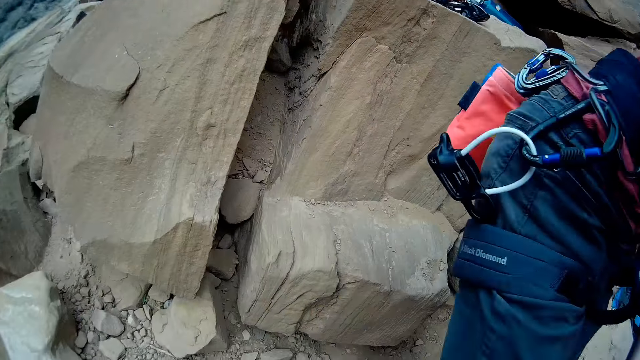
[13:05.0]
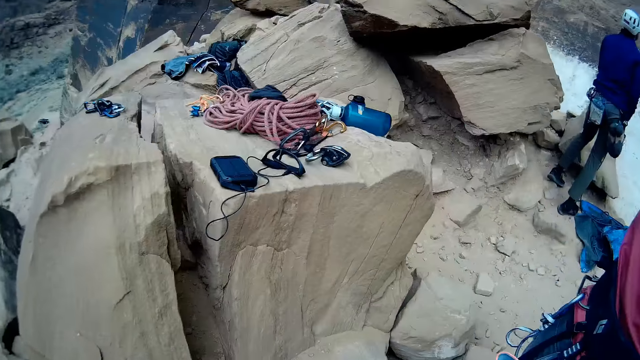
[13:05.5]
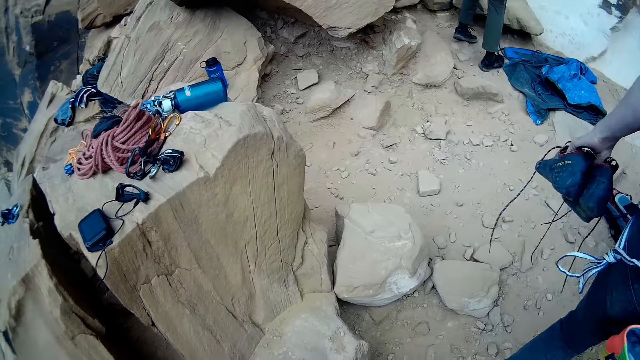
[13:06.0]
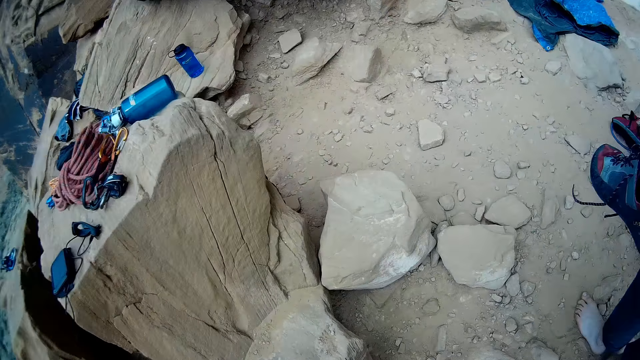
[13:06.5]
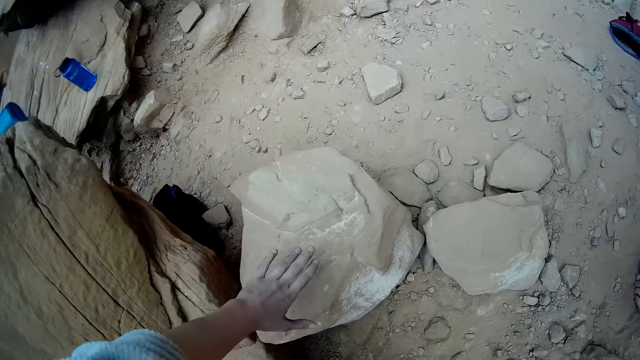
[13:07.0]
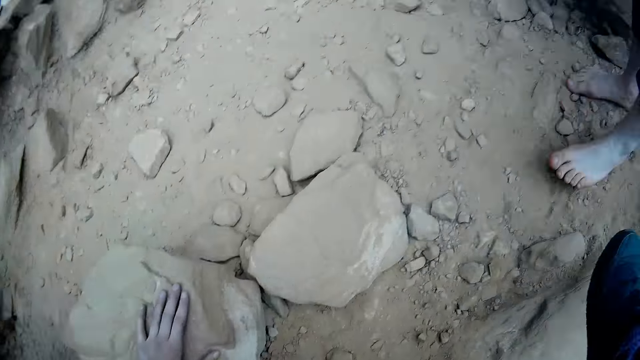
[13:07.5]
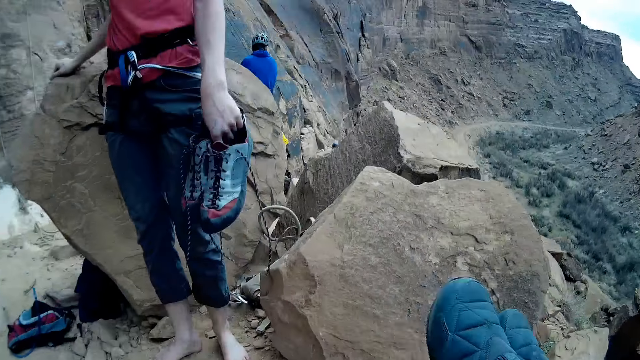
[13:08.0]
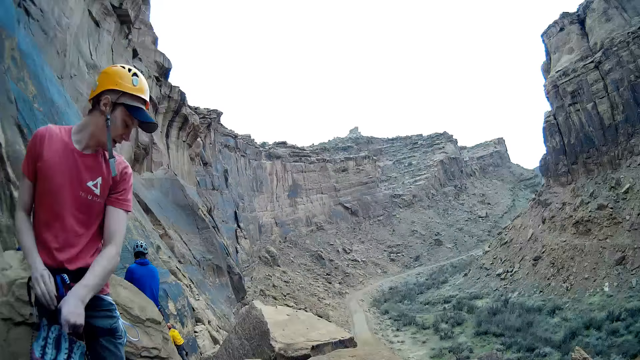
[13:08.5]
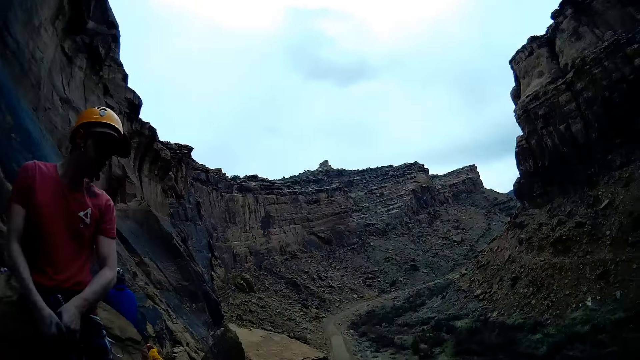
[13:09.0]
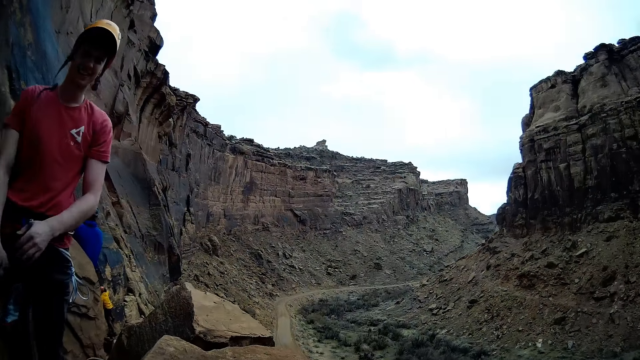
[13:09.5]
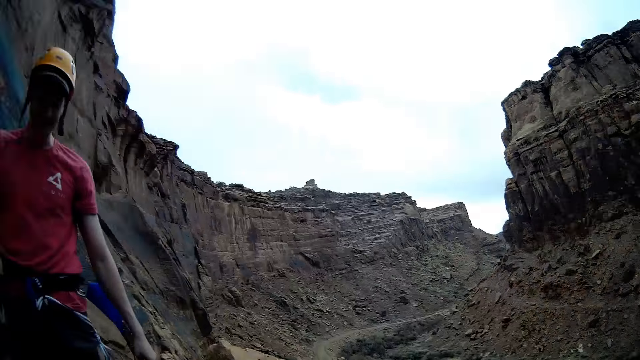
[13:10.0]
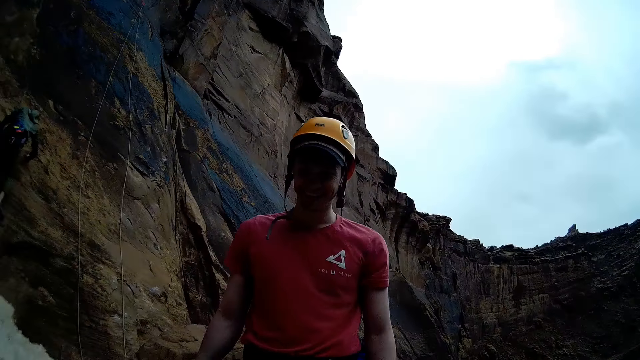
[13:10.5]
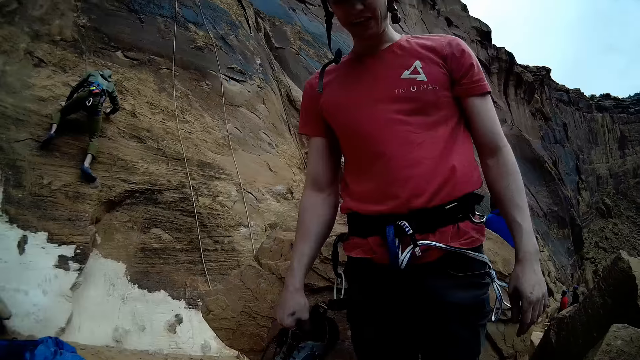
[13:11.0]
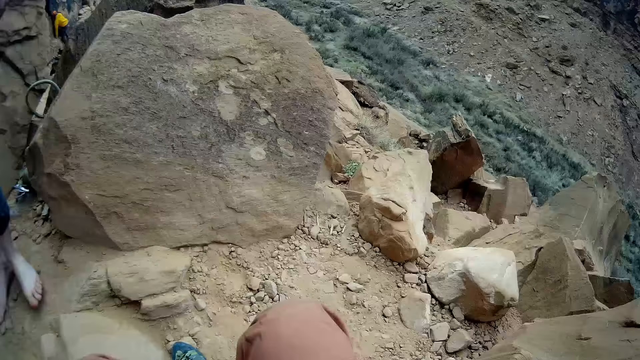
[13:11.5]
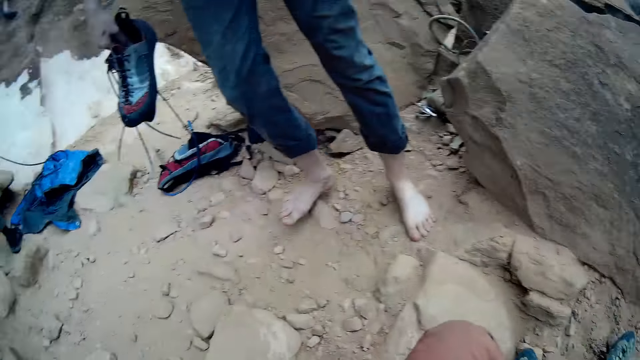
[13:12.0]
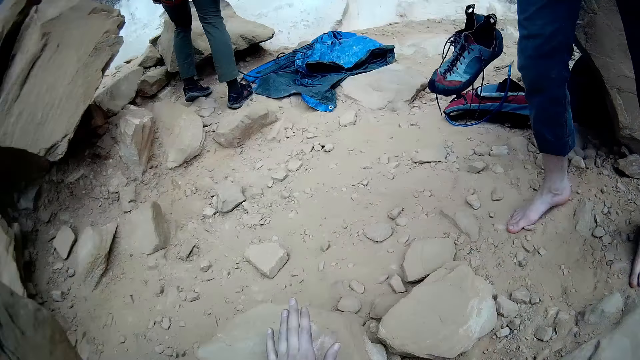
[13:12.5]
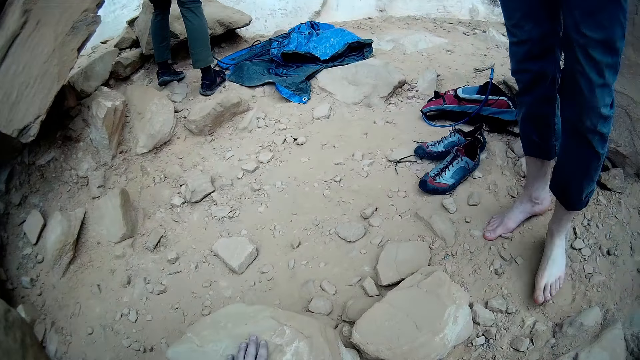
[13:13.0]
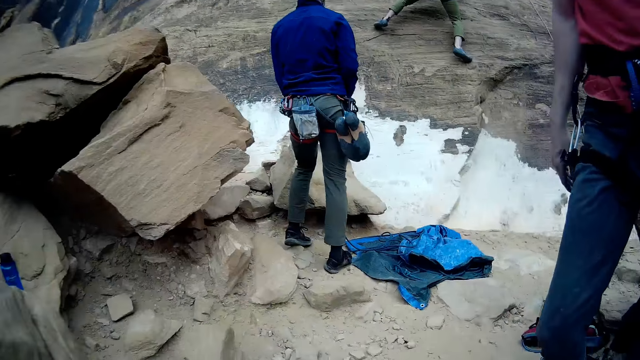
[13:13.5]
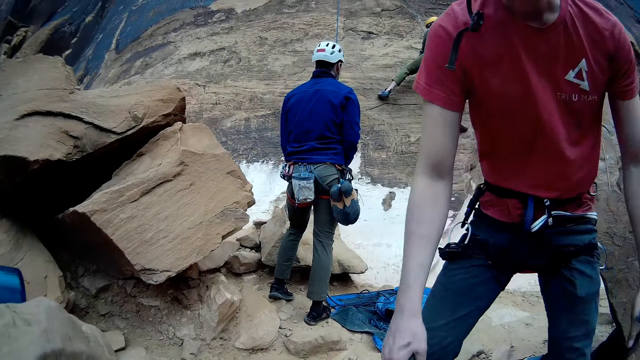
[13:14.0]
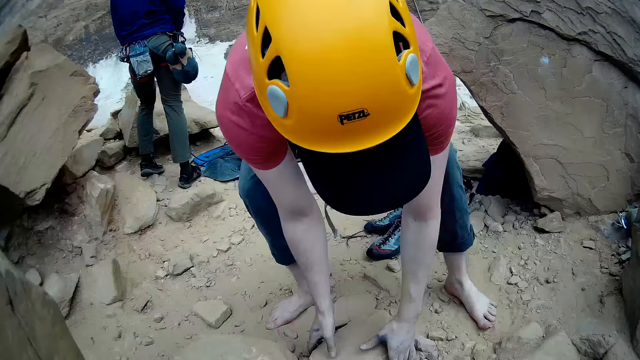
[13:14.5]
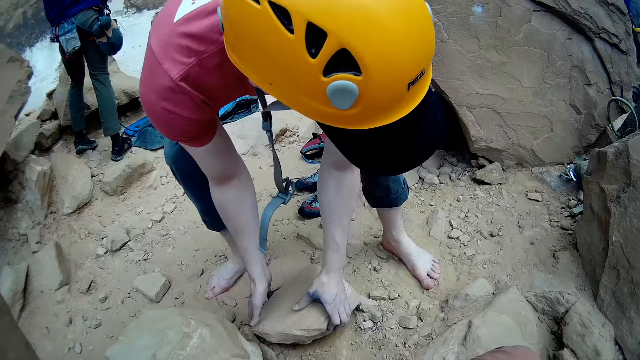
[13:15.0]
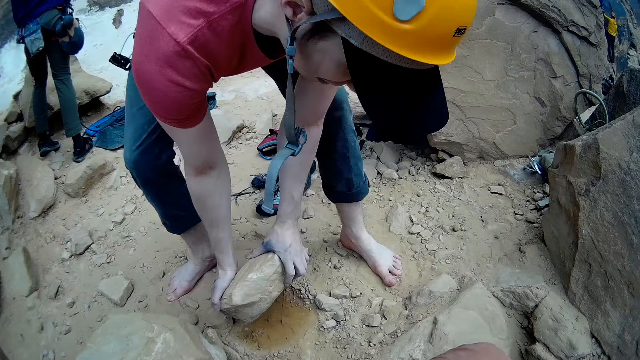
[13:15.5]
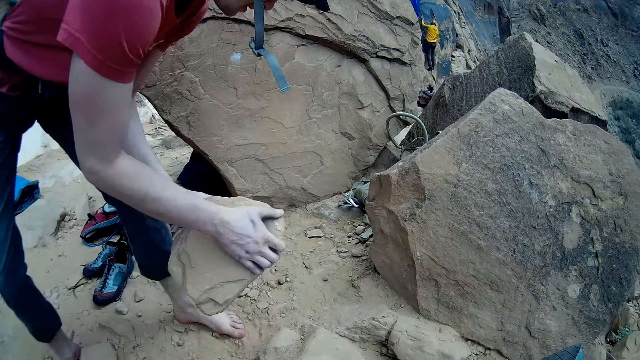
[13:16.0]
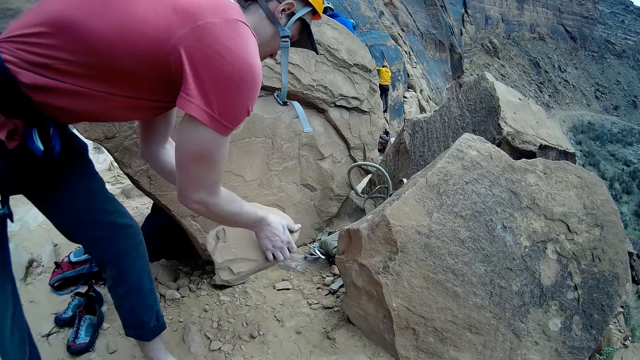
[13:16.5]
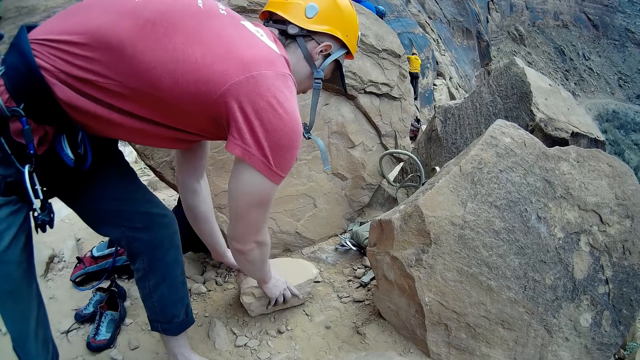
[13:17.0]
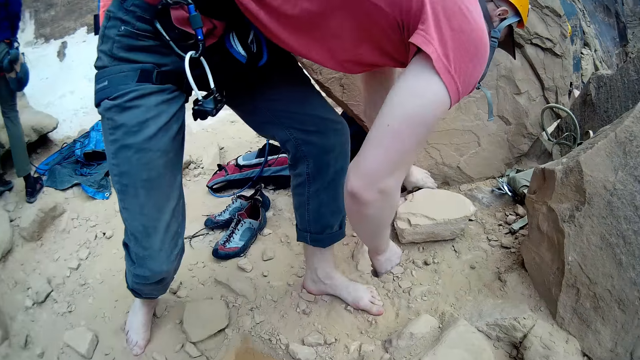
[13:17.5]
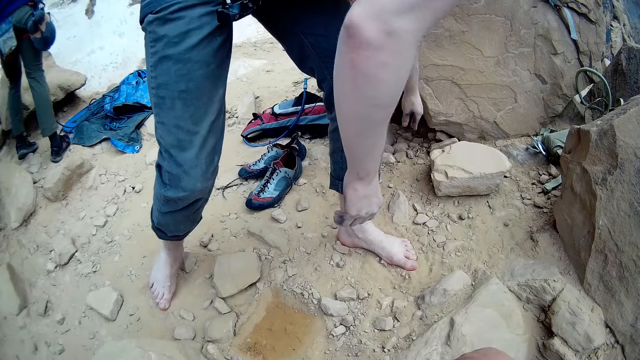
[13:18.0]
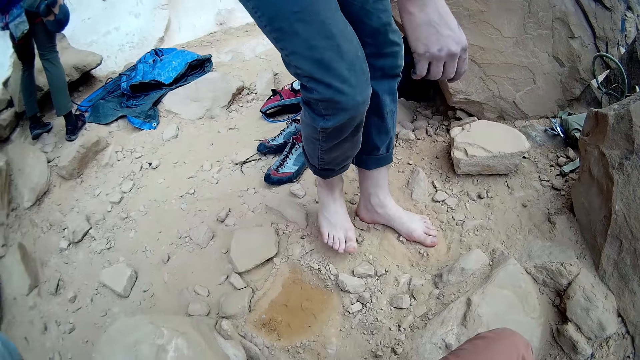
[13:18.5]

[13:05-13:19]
The camera wearer stands from a rock. A man stands up and walks away to the right. The camera wearer moves to where the man was sitting. He holds a rock with his other hand. He touches a stone. He turns and sits down on a rock. He looks at the man. He converses with the man. He looks downwards. The man drops his shoes on the ground. The camera wearer looks around. The man touches a stone, picks up a rock from the ground, and drops the rock near a bigger rock behind him.

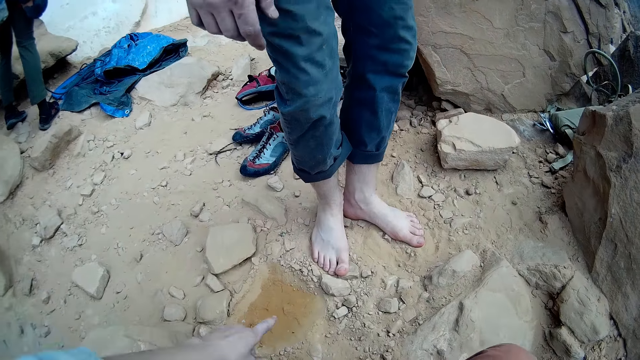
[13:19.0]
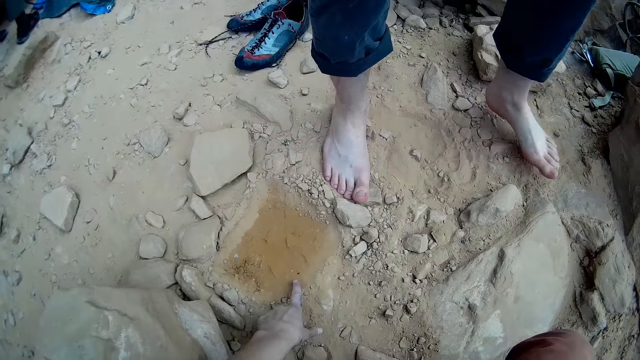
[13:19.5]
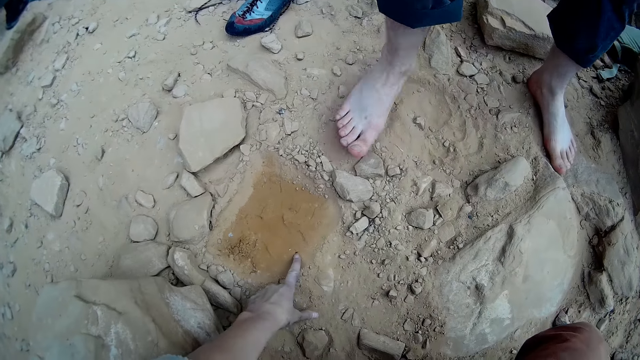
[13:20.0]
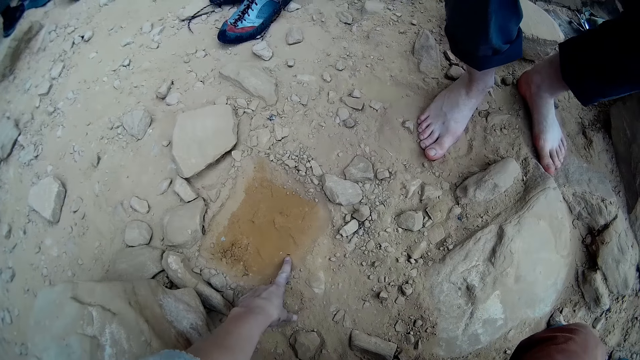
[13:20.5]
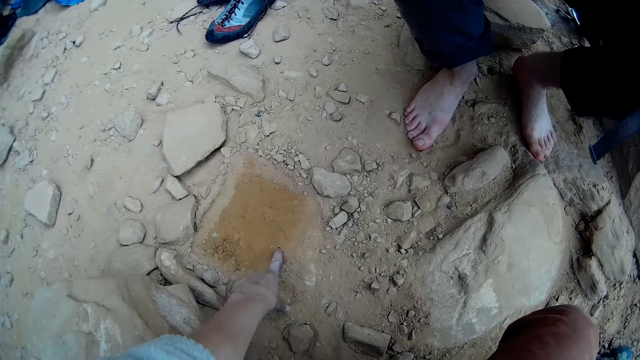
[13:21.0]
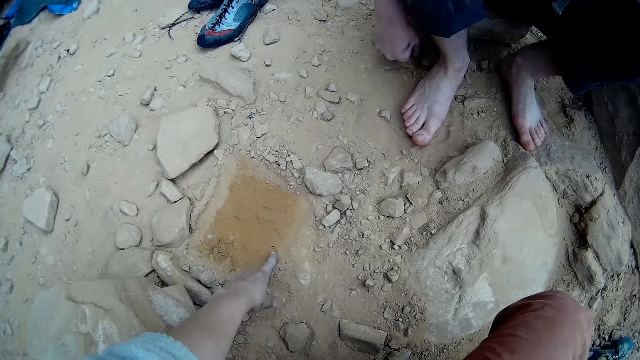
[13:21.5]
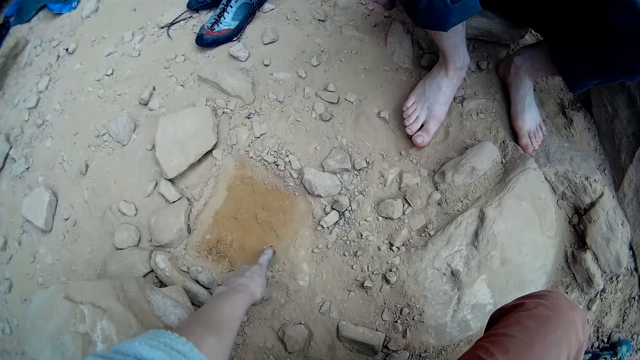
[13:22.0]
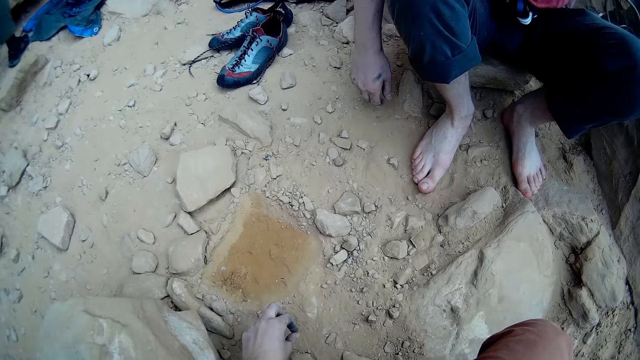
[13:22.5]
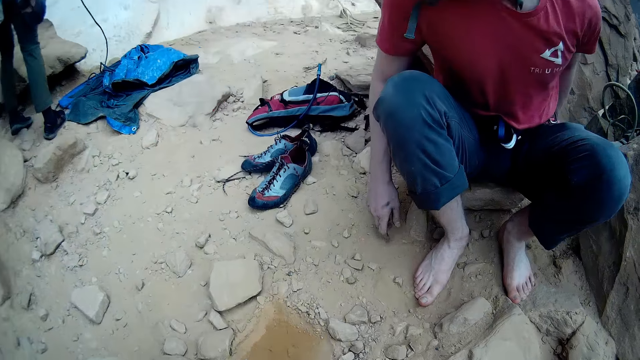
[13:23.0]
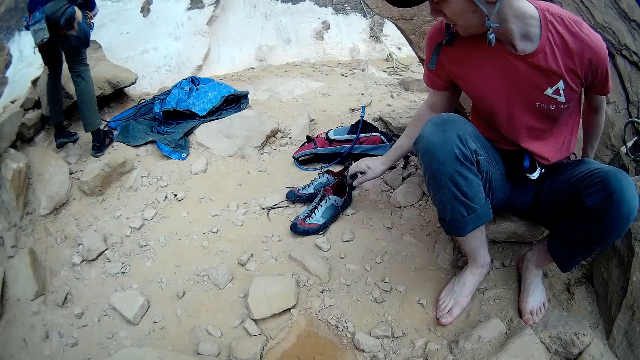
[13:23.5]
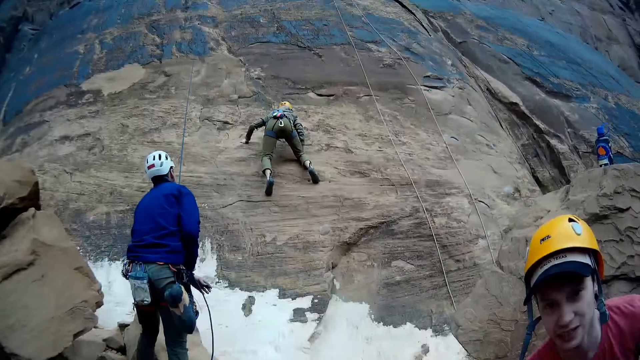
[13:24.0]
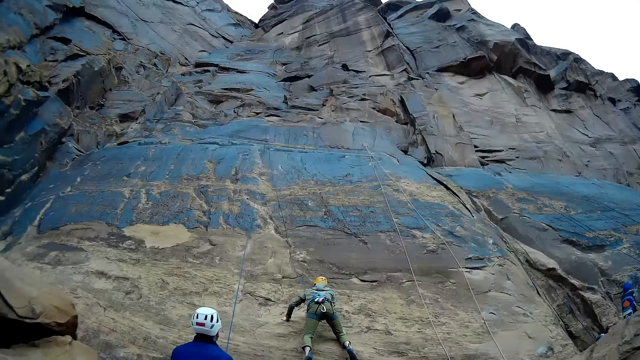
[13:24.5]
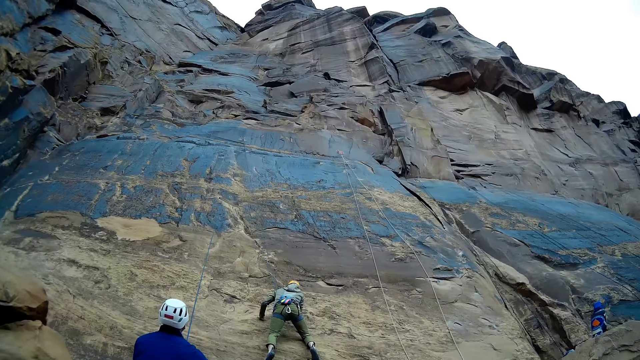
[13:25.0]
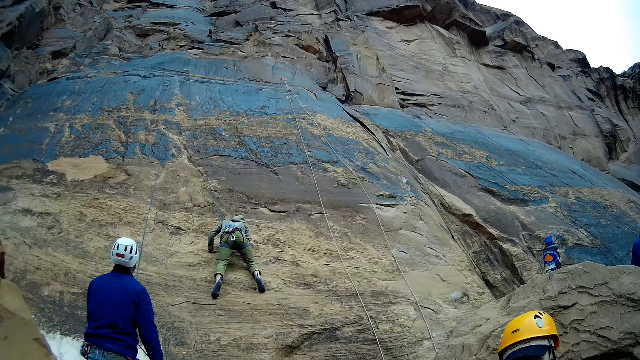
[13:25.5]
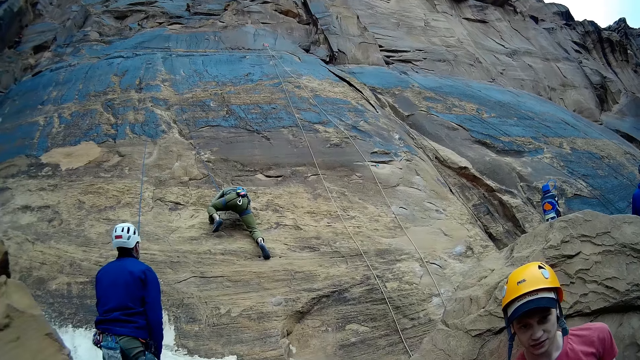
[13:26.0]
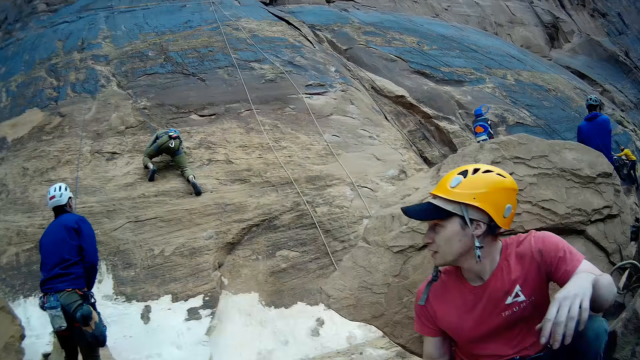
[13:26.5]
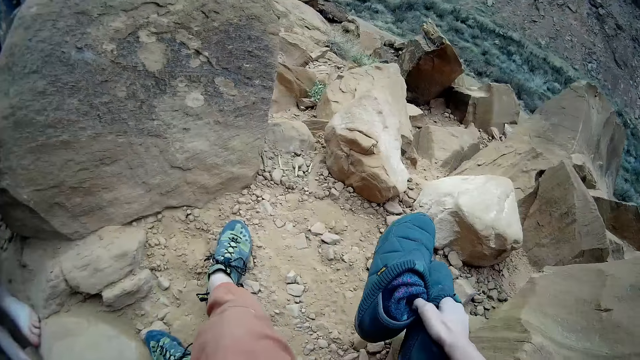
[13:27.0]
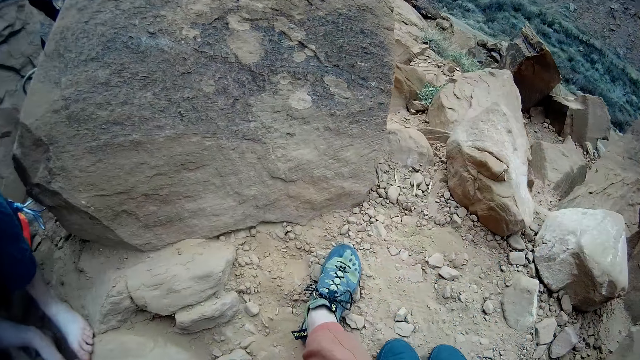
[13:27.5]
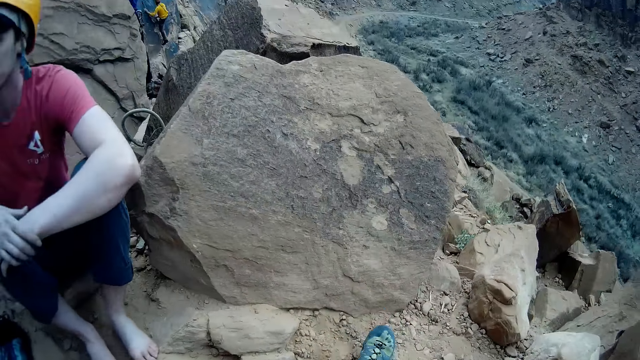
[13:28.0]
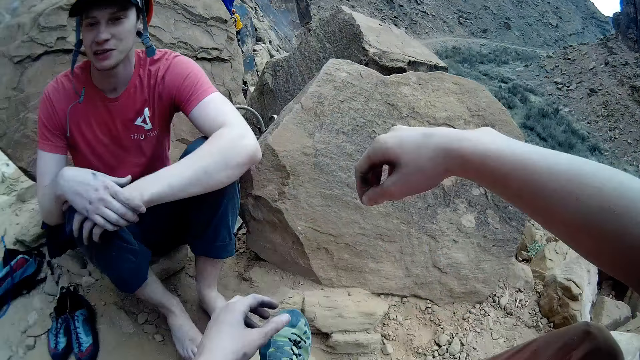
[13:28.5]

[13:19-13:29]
The camera wearer points on the ground. A man sits down on the rock placed near the bigger rock. The camera wearer looks at the man's shoes. They look at the man. They look at rock climbers. They turn and look up the hill. They look at the man. They hold shoes. They turn back around.
